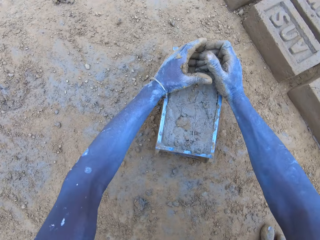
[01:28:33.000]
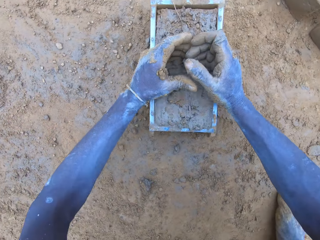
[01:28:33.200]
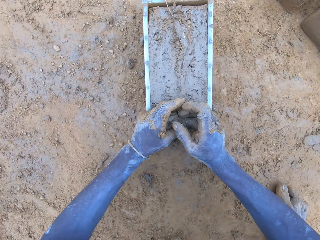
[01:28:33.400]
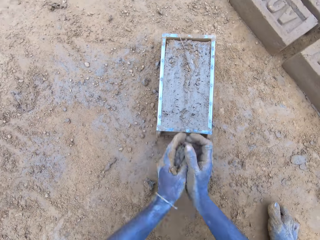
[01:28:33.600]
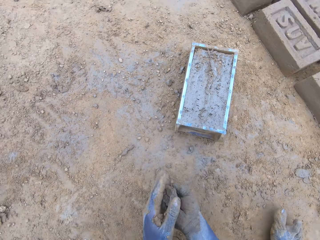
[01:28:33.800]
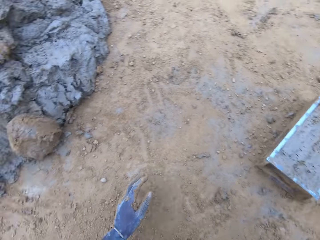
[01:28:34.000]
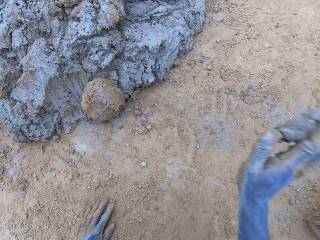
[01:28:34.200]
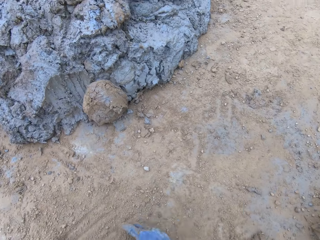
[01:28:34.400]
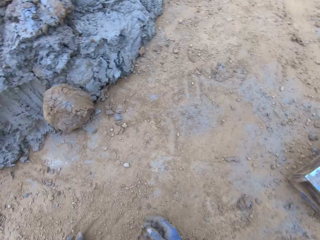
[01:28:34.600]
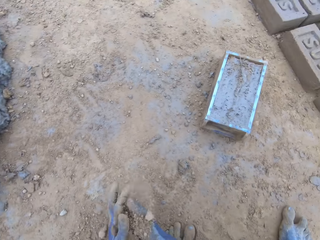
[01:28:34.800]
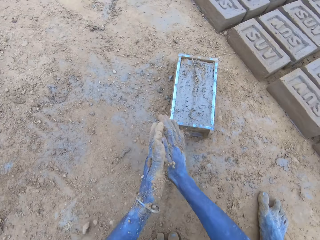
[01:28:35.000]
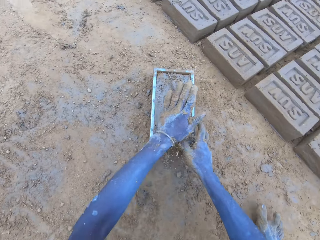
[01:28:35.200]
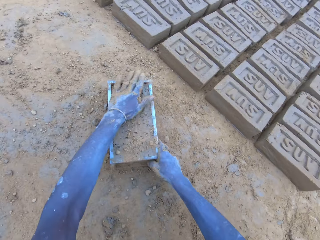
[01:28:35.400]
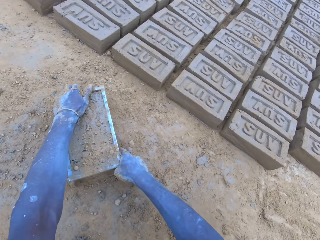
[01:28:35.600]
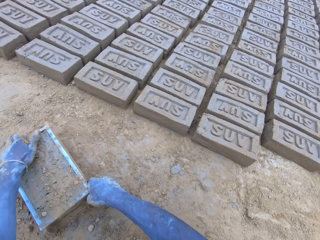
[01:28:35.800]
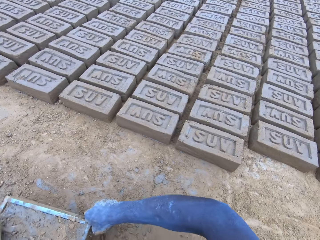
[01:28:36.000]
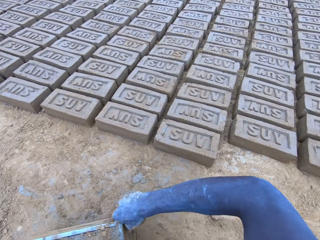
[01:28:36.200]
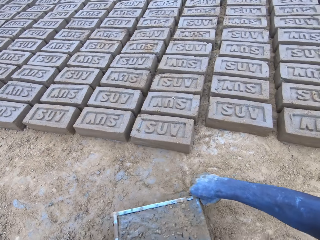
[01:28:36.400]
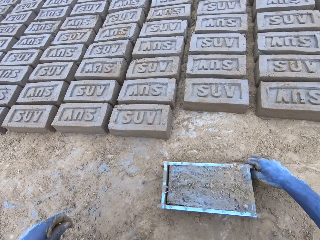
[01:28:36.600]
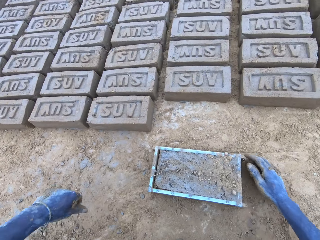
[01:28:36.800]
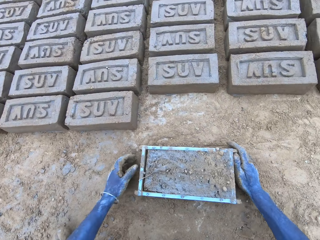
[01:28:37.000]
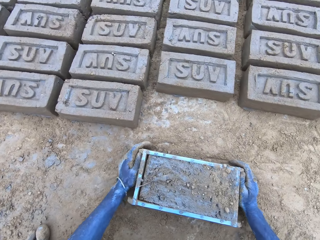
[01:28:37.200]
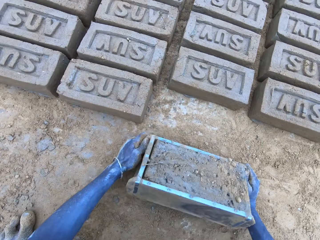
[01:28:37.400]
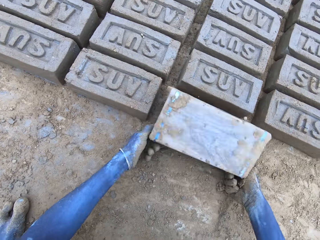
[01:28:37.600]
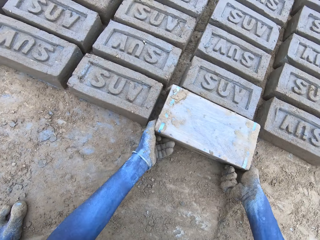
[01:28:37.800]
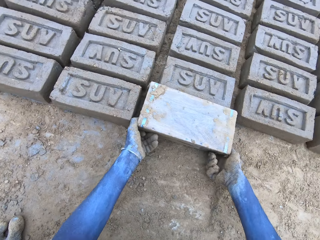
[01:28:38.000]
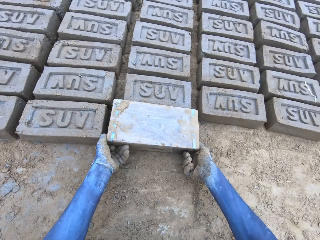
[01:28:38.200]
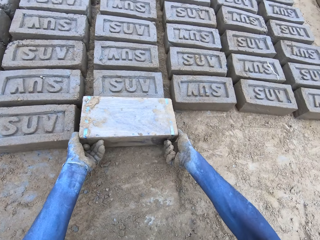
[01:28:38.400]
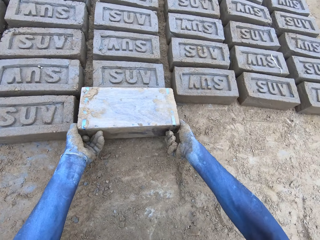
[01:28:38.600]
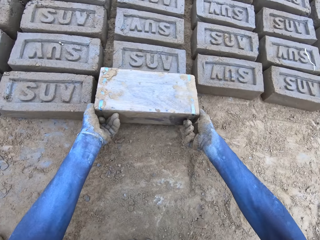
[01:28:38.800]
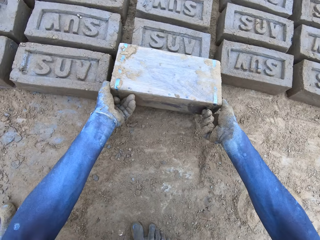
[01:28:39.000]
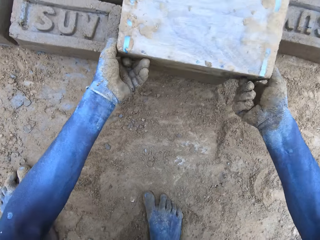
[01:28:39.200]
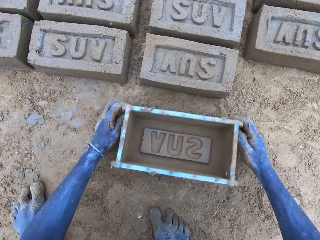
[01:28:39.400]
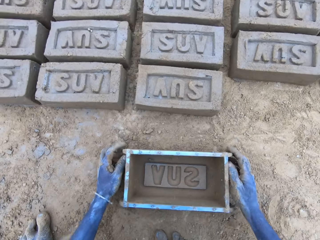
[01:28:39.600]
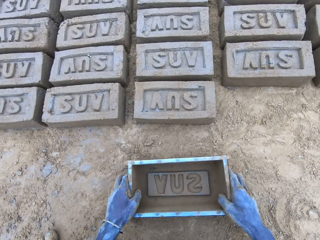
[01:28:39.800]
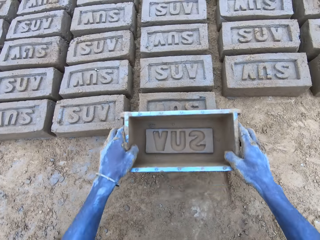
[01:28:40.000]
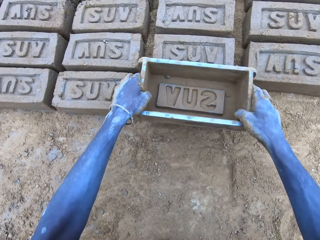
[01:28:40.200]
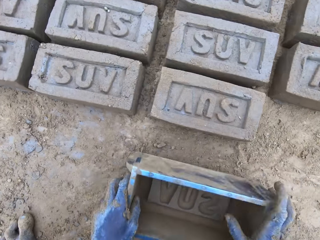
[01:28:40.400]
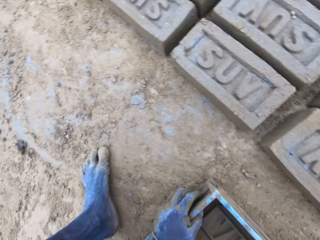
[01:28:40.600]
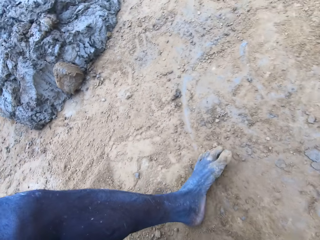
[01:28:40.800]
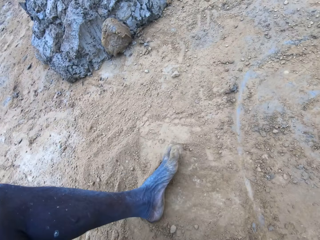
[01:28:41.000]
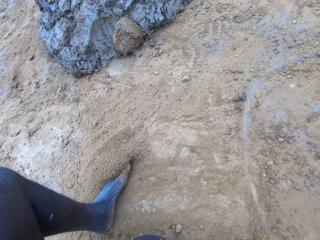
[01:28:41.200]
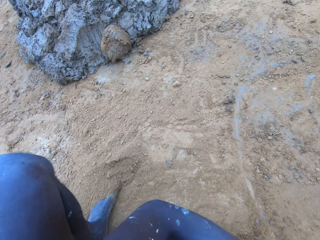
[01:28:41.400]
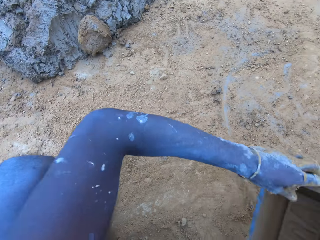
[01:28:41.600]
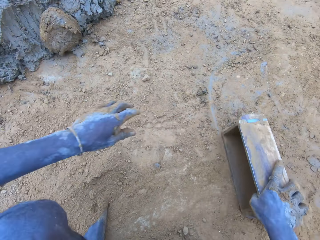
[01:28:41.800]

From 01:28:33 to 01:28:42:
The camera wearer removes the excess clay with both hands. They throw the excess clay with the right hand. They rub both hands together. They tap the clay with the left hand. They lift the clay brick molder. They put the brick on the ground. They roll the clay brick molder upside down with both hands. They lift the clay brick molder. They put down the clay brick molder with both hands. They tap the brick with the clay brick molder.

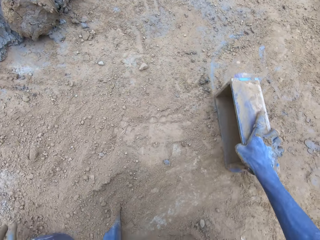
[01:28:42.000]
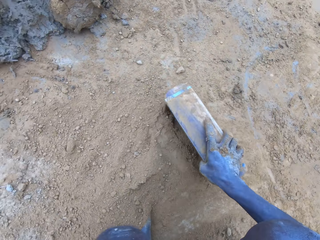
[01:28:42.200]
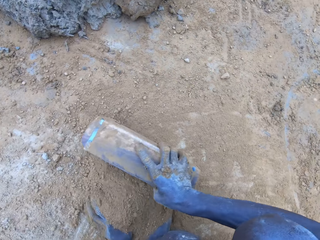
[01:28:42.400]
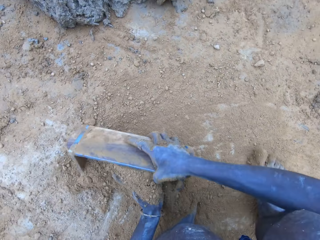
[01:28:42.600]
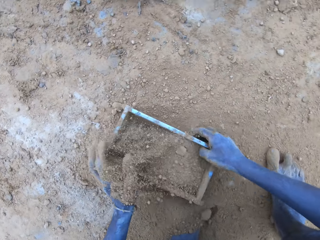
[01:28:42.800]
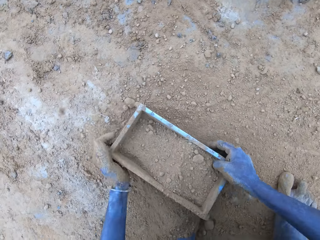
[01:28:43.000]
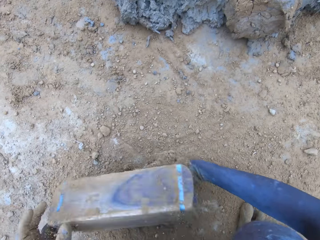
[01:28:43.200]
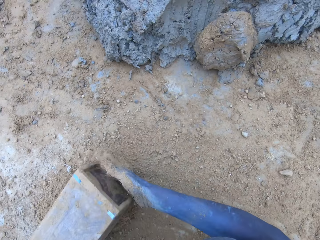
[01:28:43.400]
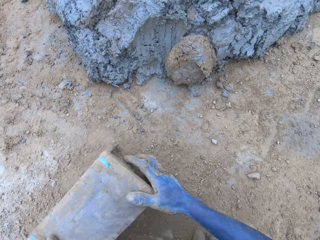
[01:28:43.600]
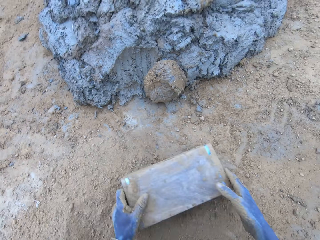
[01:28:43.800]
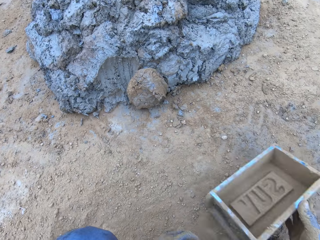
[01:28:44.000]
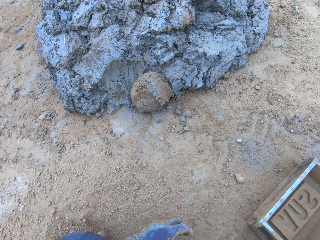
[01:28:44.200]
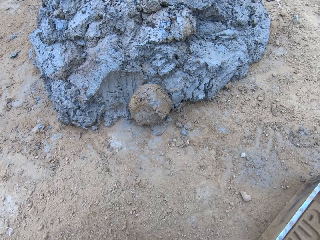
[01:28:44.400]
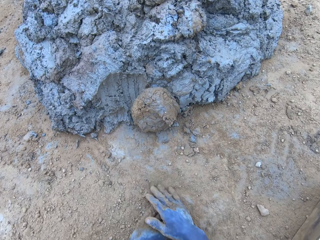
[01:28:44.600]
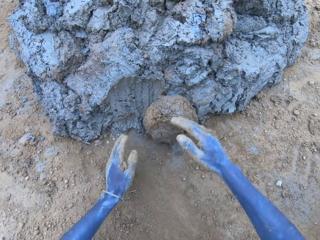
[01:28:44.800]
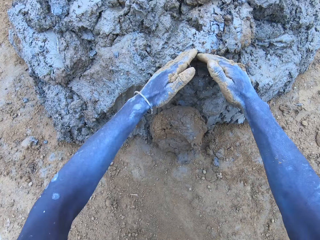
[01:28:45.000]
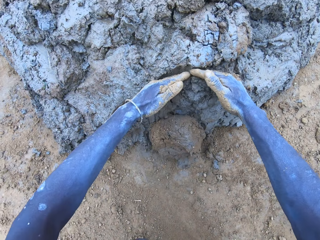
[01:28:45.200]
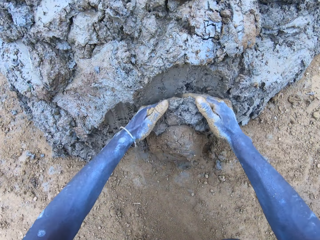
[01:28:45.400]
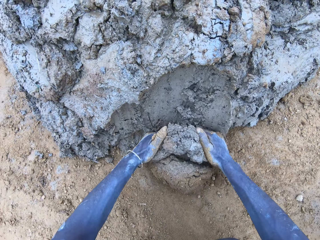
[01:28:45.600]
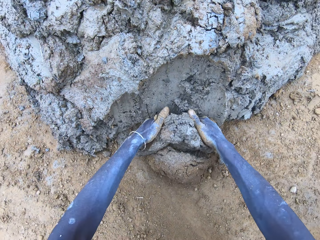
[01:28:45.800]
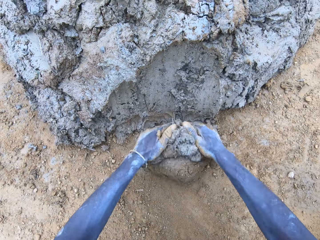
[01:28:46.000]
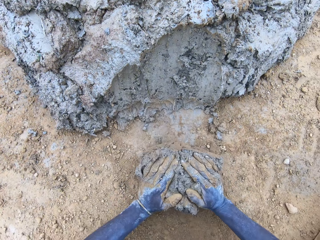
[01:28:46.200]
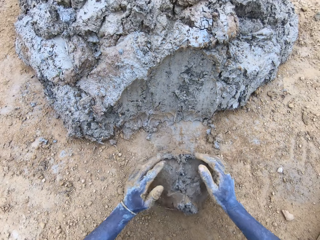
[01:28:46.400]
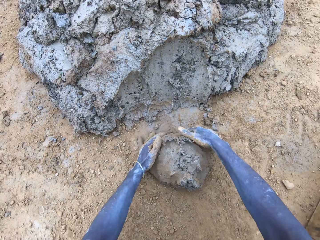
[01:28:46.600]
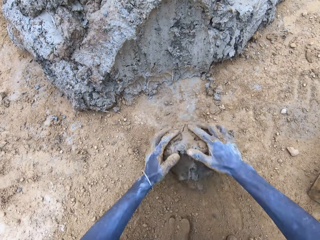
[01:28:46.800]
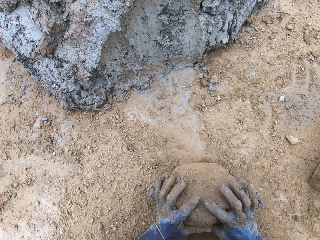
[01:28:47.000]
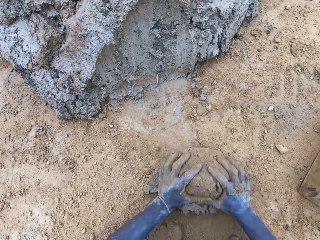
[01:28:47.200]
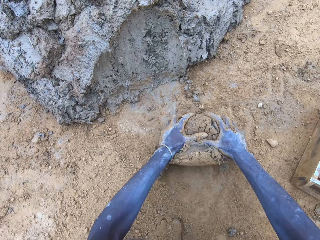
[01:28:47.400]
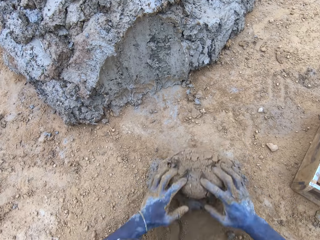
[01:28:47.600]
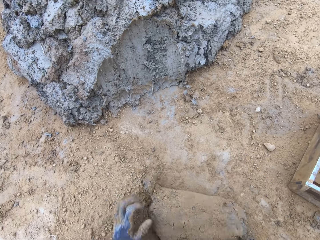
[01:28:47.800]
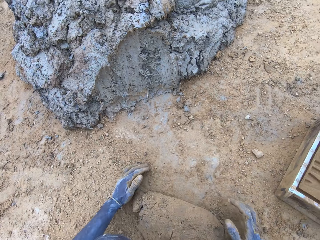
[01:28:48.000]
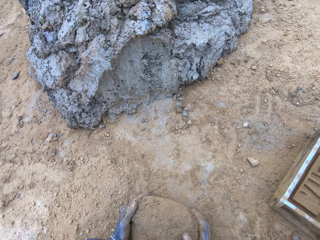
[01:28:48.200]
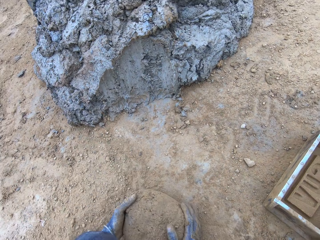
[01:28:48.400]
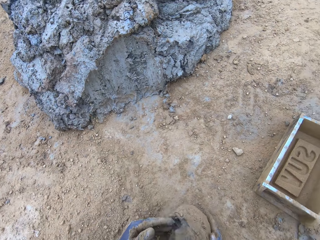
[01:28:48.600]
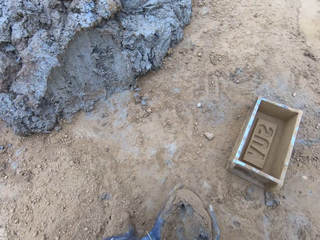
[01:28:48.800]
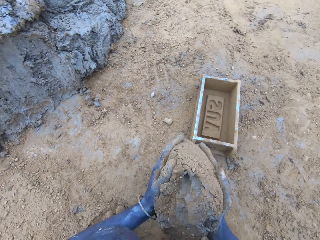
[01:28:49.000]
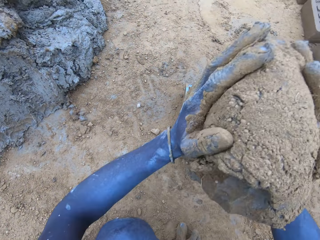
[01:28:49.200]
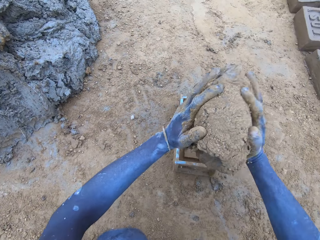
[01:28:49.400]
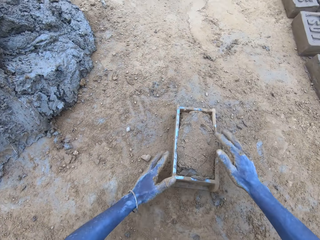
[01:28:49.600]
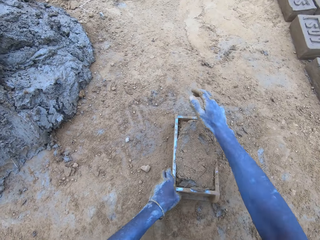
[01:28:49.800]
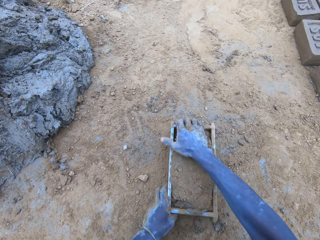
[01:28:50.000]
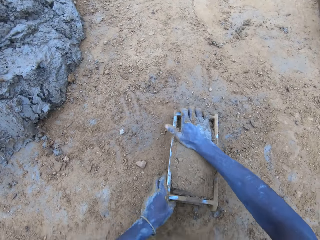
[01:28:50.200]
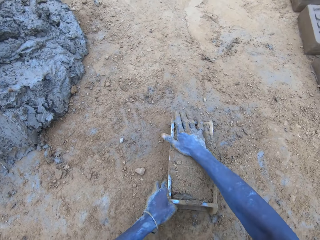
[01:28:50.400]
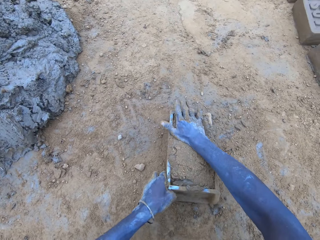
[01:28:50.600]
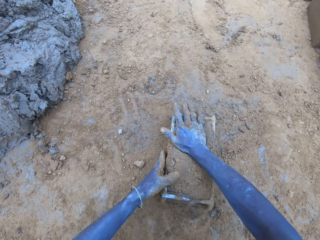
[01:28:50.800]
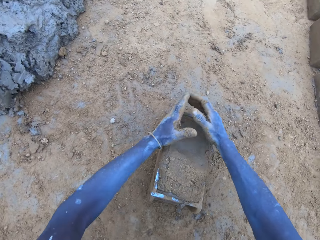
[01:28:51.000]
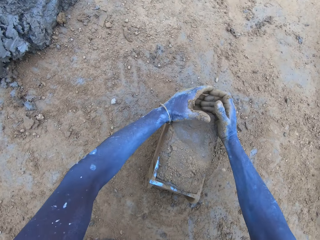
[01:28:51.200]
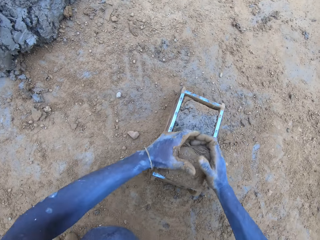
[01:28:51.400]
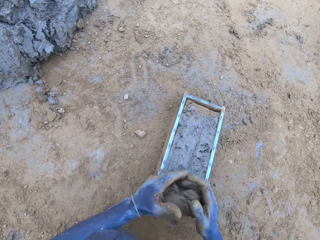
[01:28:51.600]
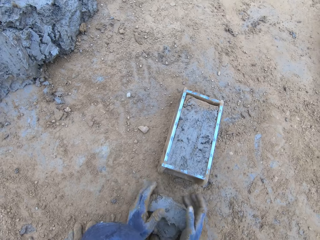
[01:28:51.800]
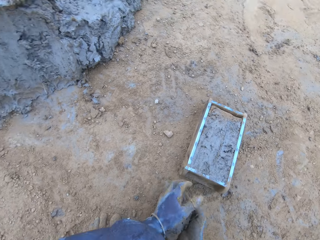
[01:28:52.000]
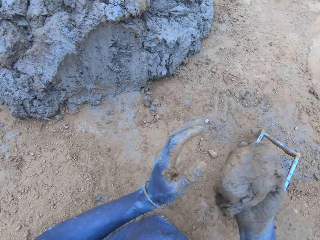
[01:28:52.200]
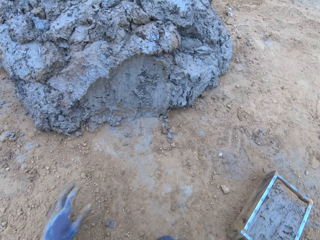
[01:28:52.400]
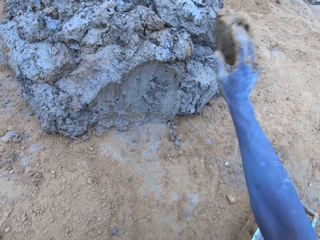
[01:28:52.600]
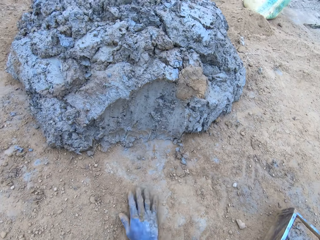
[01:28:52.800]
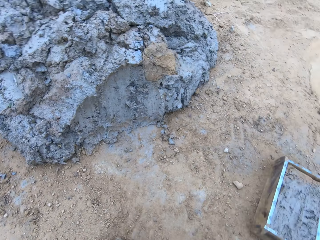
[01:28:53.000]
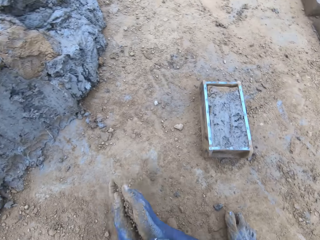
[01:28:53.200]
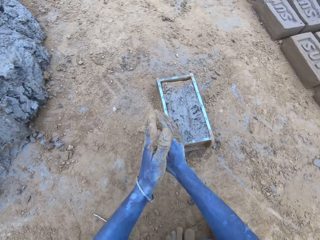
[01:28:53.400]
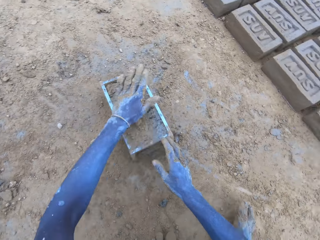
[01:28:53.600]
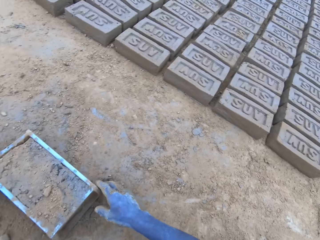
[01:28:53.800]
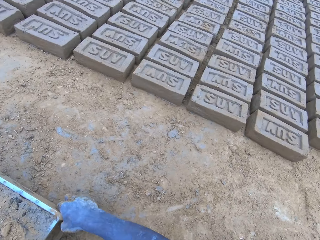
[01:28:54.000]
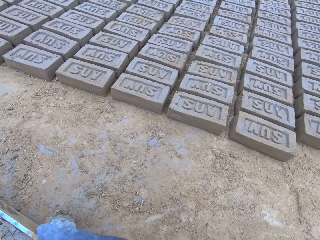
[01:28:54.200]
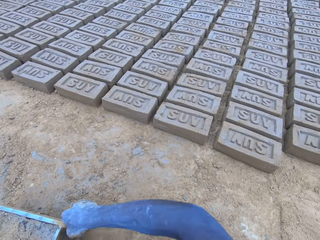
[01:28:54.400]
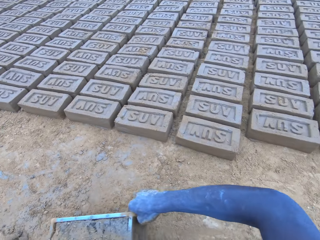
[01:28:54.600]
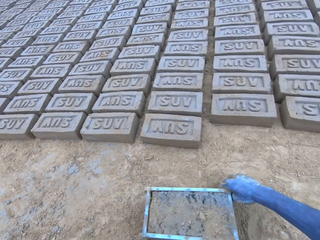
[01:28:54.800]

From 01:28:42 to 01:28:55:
The camera wearer scoops soil with the clay brick molder. He puts the soil in the brick mold. He pours the soil on the ground. He puts the clay brick molder down with his right hand. He rubs both hands on the ground. He slices the clay with both hands. He molds the mud. He rolls the clay on the ground with both hands. He lifts the rolled clay. He throws the rolled clay on the clay brick molder with both hands. He adjusts the rolled clay with his right hand. He hits the brick mold on the ground. He removes the excess clay with both hands. He throws the excess clay with his right hand. He rubs both hands together. He taps the clay with his left hand.
